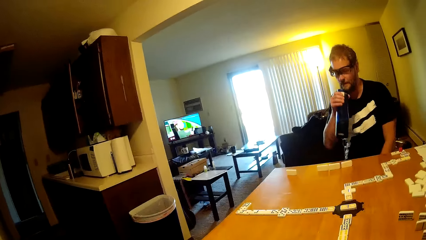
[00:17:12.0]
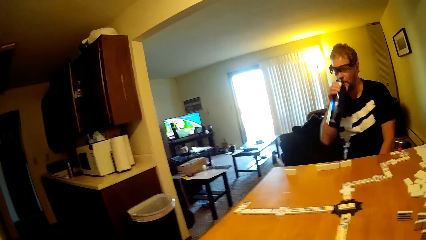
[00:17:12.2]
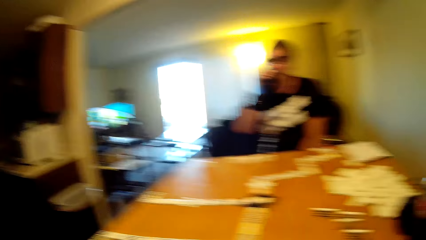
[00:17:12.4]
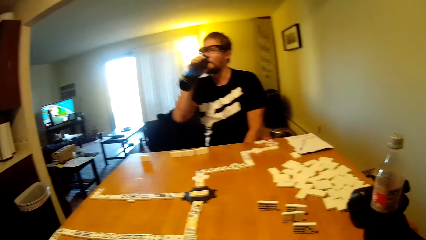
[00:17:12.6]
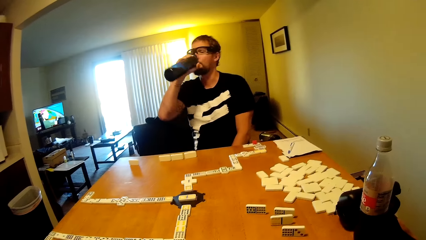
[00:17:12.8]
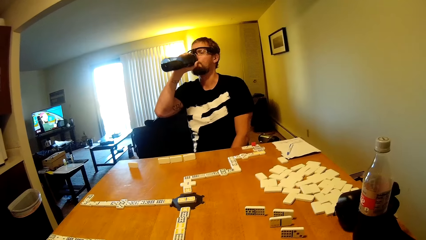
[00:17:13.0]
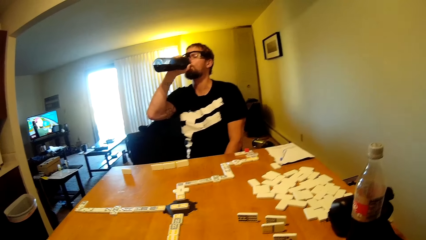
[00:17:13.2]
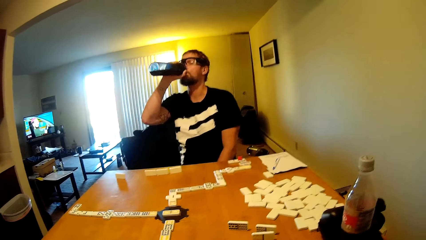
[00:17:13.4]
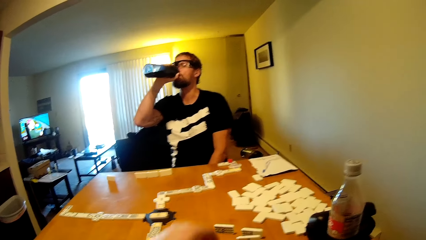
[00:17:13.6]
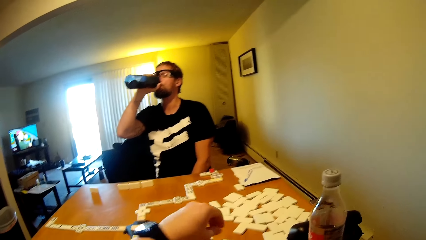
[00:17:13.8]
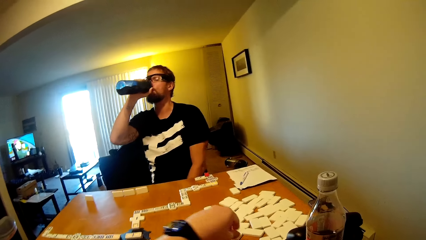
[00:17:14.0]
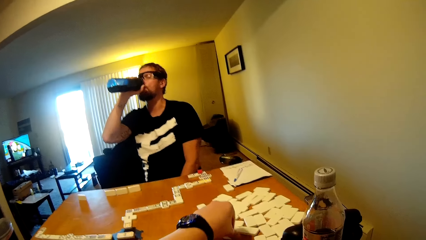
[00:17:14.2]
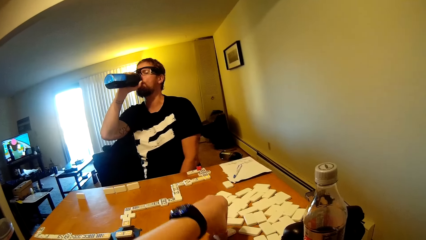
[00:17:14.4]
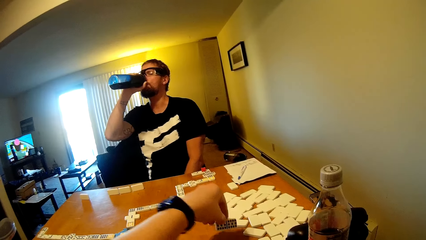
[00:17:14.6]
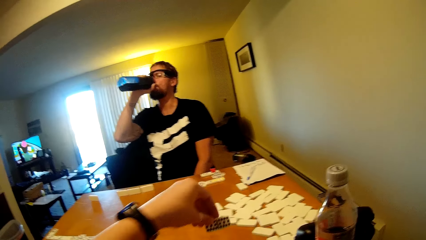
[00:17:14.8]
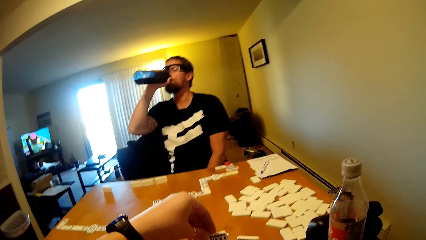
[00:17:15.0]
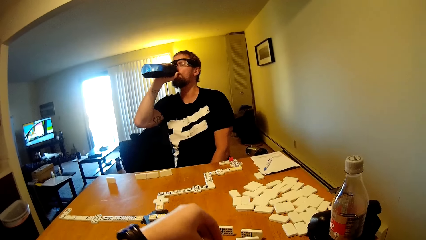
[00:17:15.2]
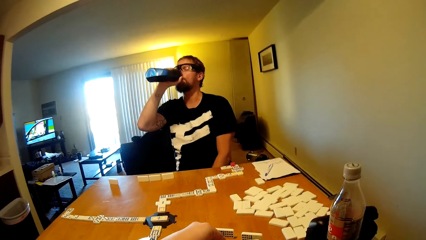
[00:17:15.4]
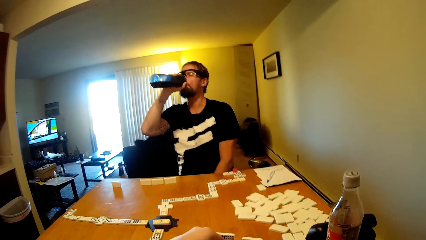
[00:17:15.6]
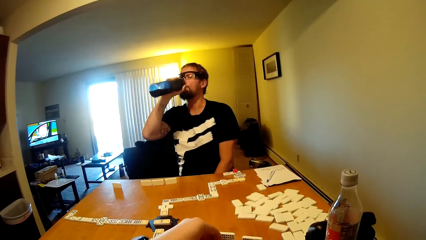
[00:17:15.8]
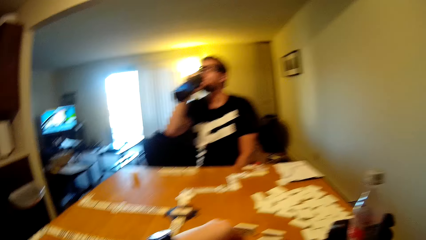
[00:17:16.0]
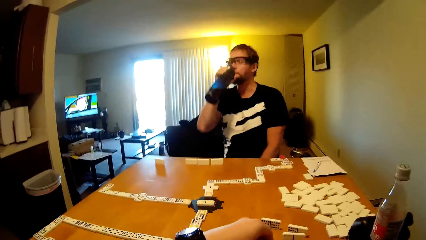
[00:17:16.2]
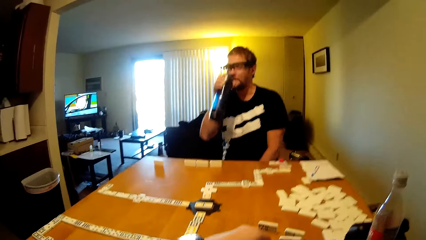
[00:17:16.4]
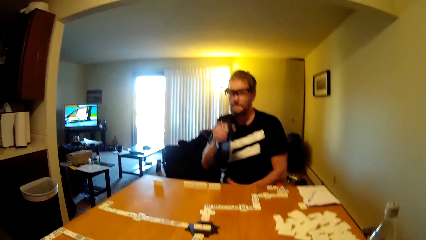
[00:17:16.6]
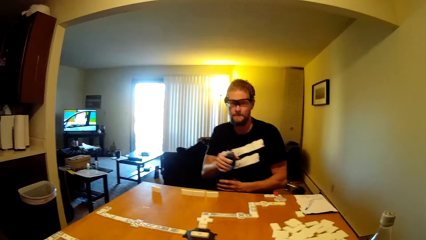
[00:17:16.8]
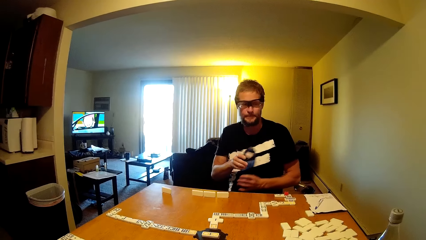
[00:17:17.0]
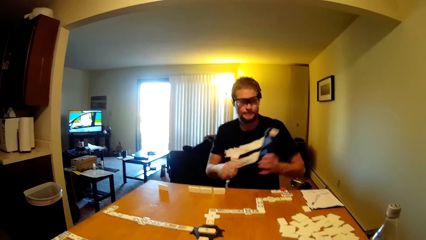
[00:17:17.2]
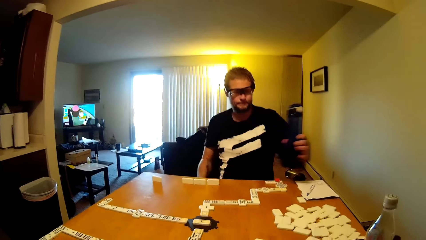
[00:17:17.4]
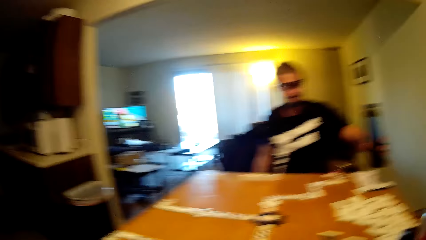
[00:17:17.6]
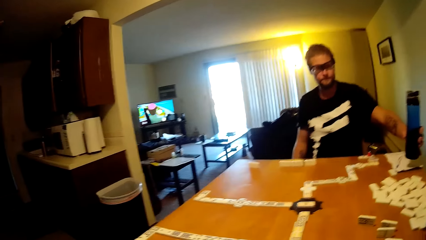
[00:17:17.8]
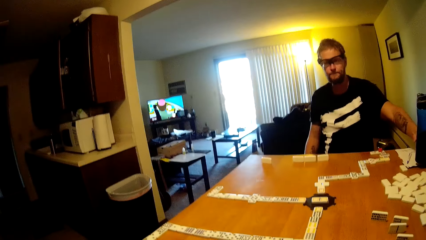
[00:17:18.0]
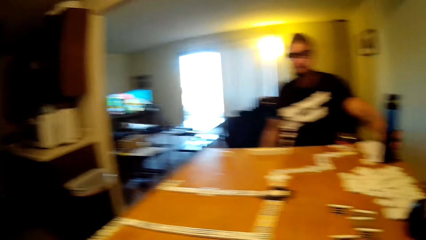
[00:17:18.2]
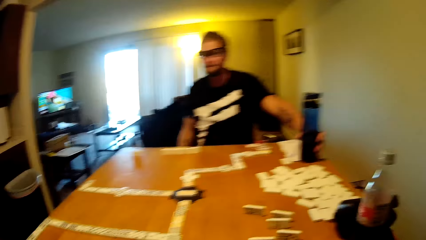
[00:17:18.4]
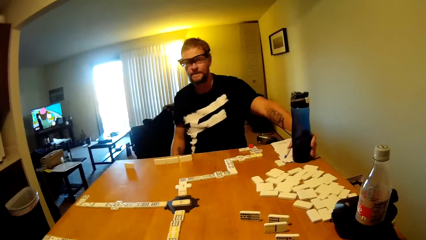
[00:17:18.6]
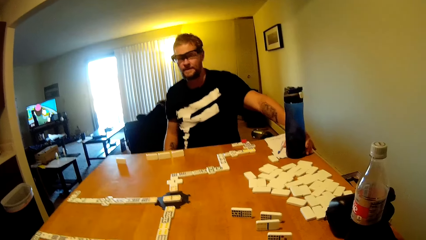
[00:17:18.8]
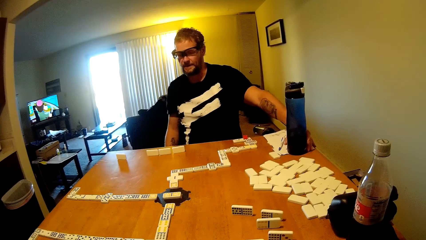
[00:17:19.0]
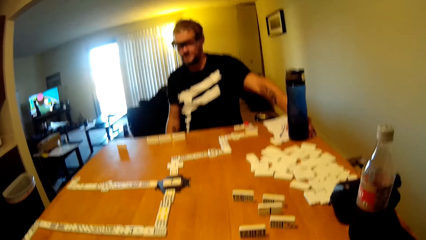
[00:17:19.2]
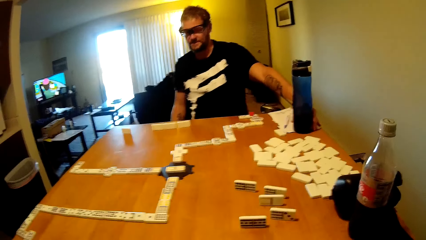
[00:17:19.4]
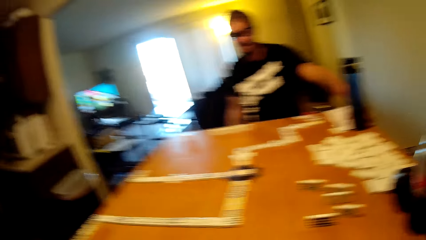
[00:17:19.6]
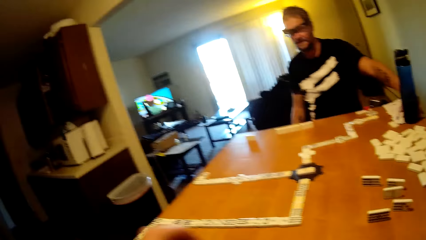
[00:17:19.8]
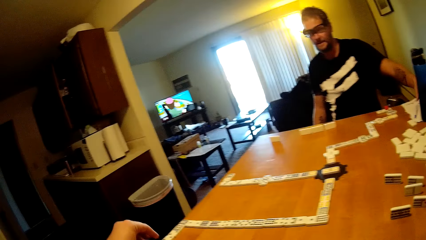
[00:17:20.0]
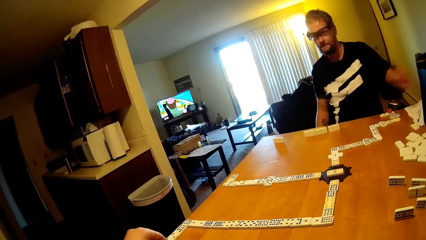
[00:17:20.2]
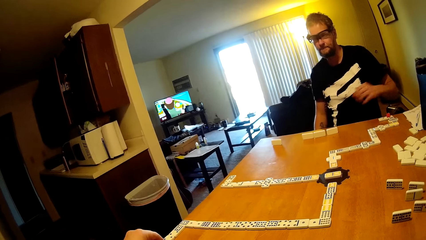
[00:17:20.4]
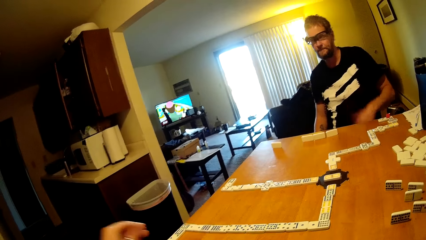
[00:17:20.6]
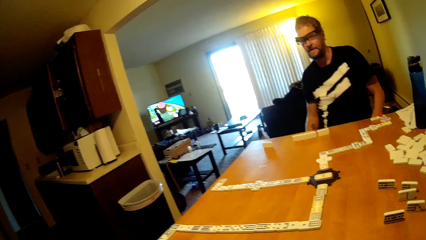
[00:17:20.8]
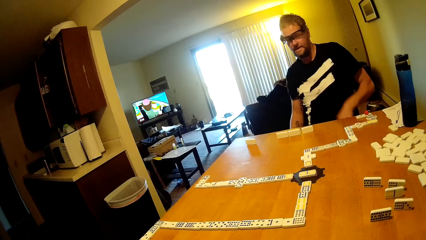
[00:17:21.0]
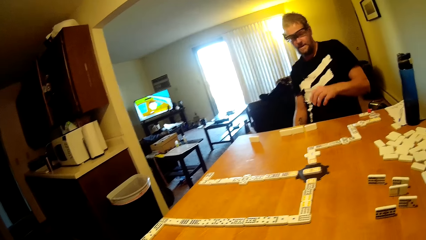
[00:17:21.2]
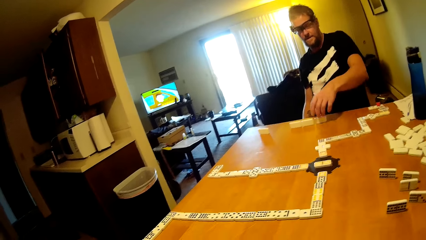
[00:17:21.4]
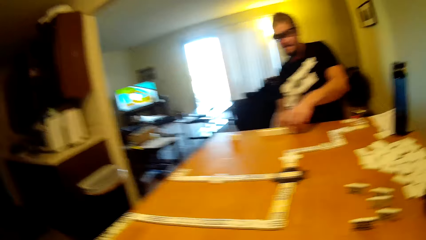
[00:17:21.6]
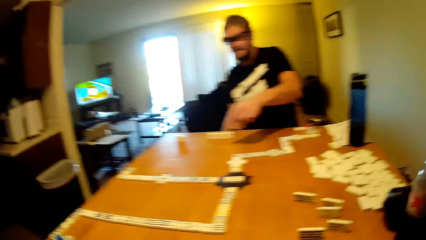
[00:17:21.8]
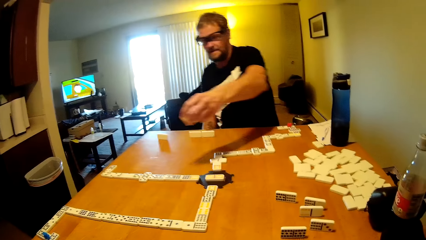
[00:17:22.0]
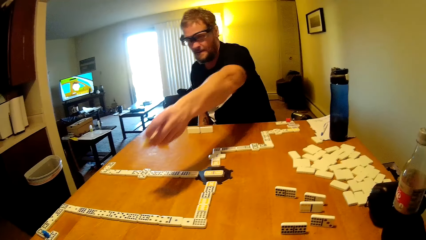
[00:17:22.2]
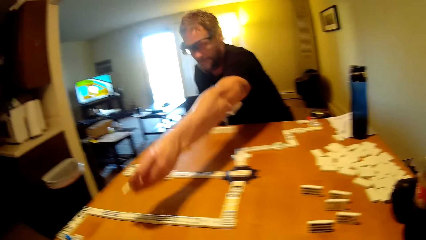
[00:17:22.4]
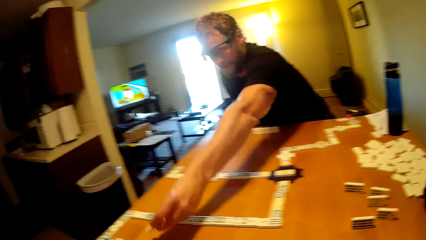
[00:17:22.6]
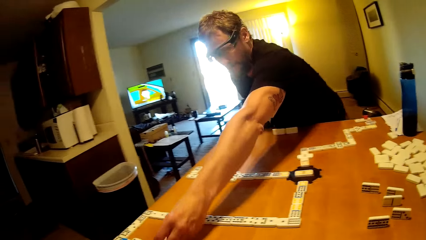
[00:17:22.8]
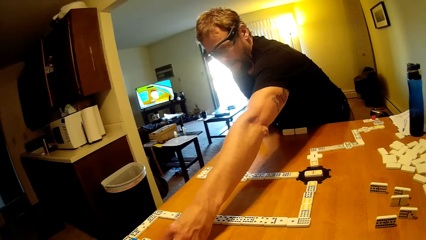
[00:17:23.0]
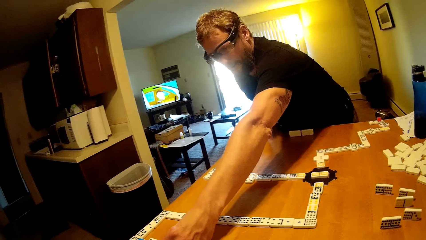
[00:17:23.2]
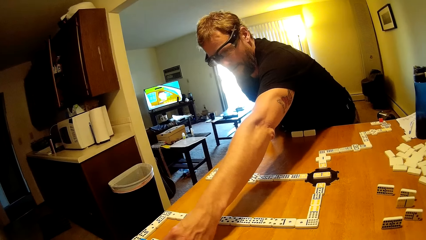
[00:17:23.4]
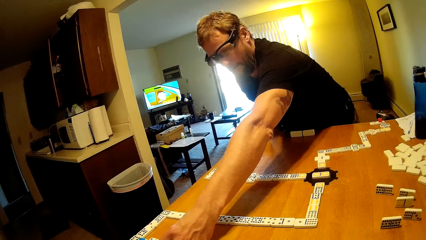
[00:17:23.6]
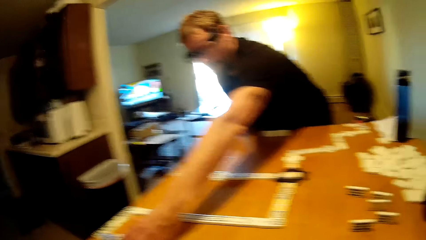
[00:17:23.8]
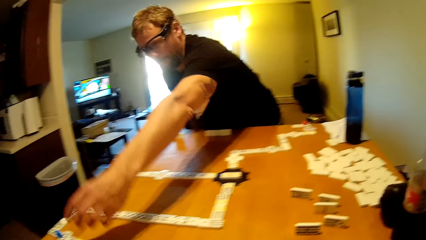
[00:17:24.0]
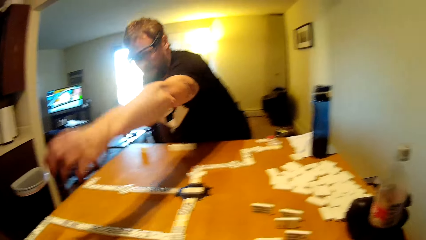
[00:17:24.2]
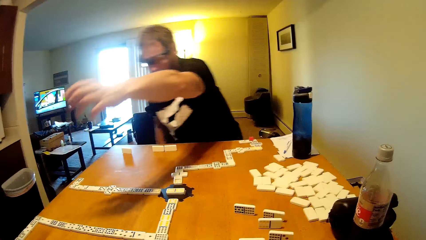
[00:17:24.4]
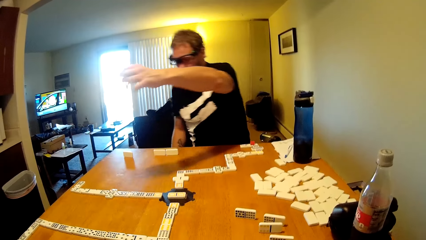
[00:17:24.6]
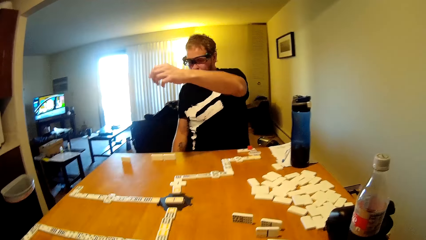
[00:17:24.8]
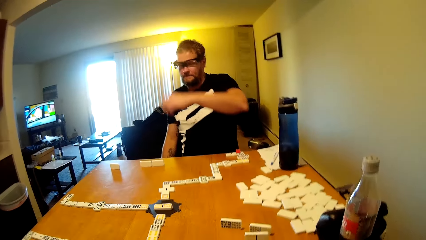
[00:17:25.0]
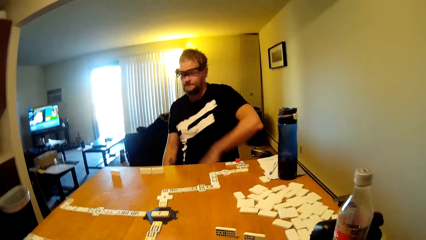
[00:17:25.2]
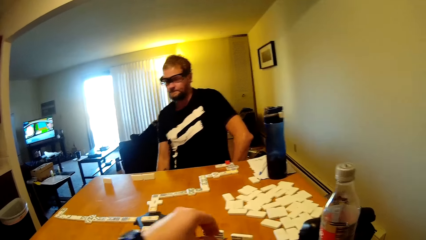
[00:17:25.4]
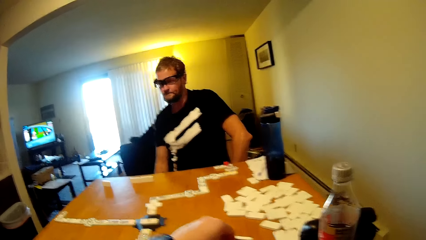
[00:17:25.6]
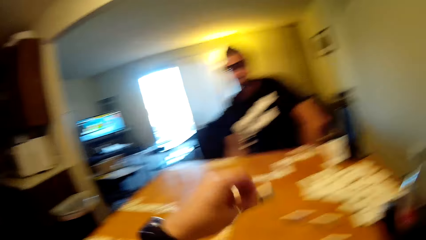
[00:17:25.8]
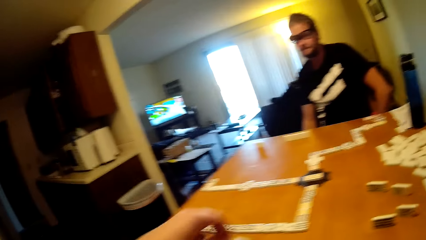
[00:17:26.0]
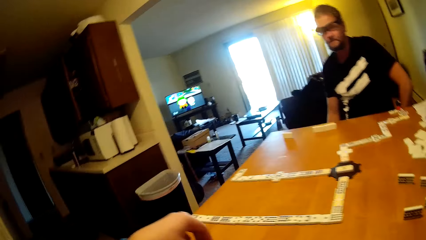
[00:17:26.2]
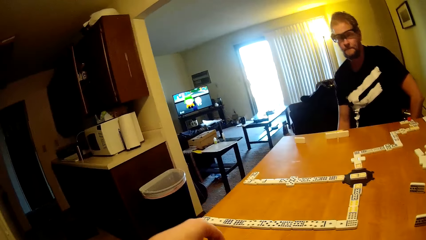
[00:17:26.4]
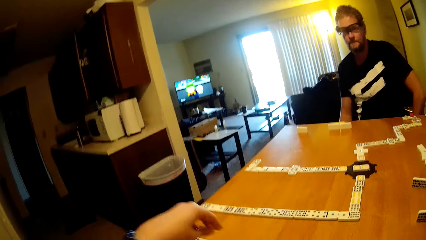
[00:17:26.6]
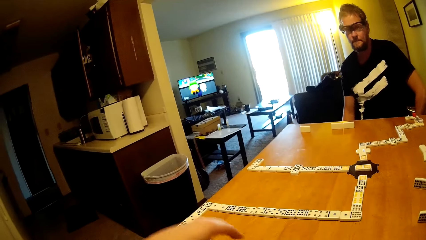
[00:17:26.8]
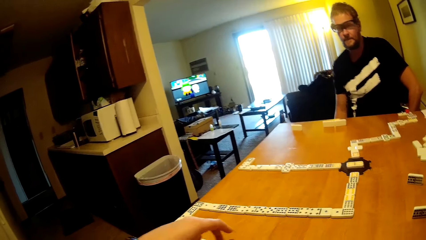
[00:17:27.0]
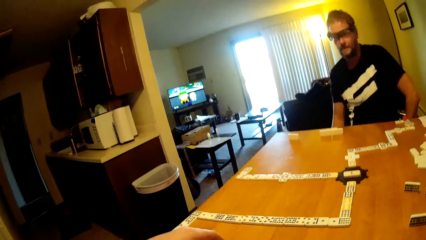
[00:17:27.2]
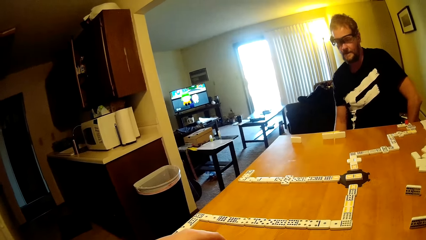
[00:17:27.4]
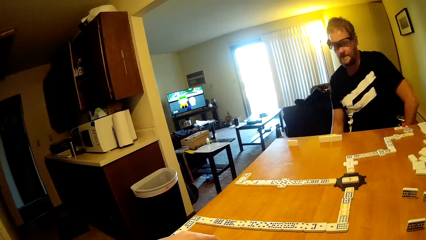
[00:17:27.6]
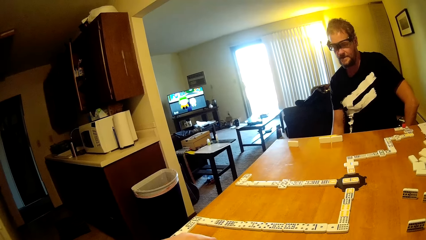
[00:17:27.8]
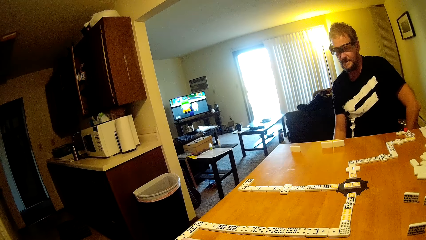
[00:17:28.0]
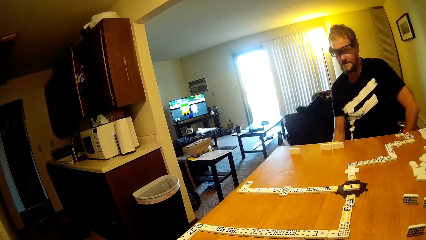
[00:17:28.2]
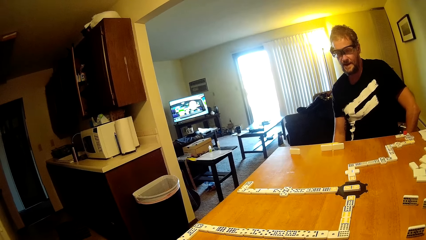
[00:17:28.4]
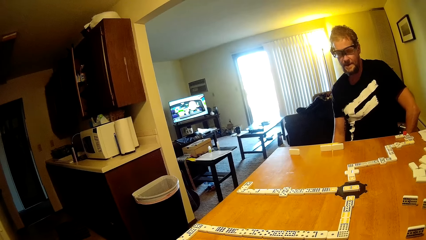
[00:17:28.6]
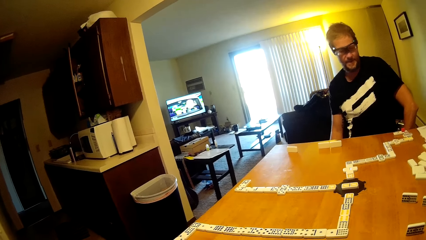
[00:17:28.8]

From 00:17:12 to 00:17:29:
The man drinks water. The camera wearer plays the dominoes game. They take a dominoes card and put the dominoes card down. The man puts the water can down. The camera wearer puts the bottle on the table. The man plays the dominoes game. He takes a dominoes card and puts the dominoes card down. He sits down. The camera wearer takes the dominoes card and puts the dominoes card down.
